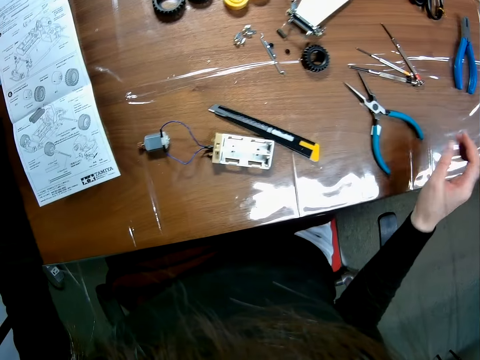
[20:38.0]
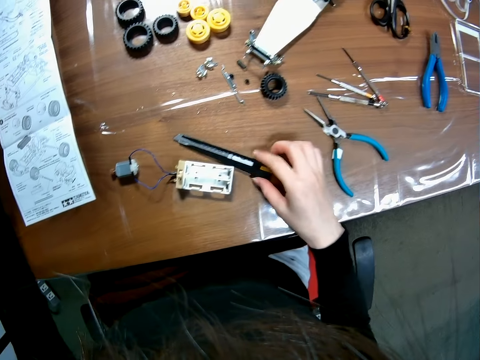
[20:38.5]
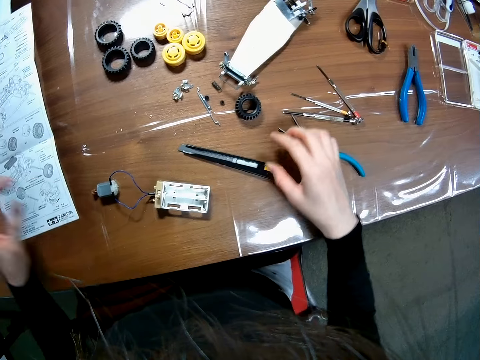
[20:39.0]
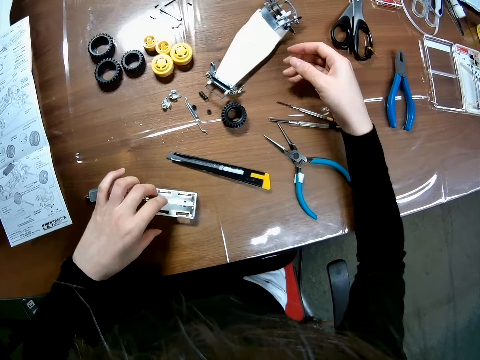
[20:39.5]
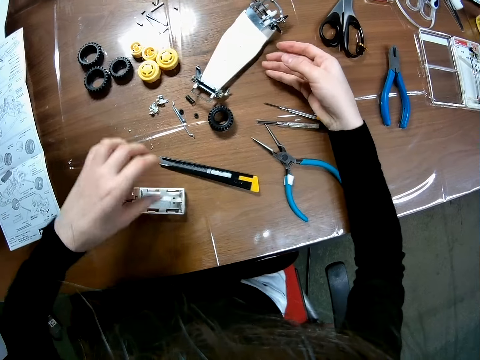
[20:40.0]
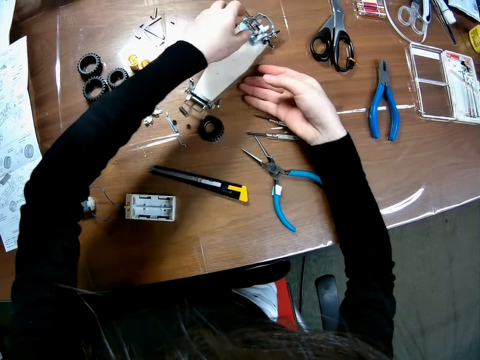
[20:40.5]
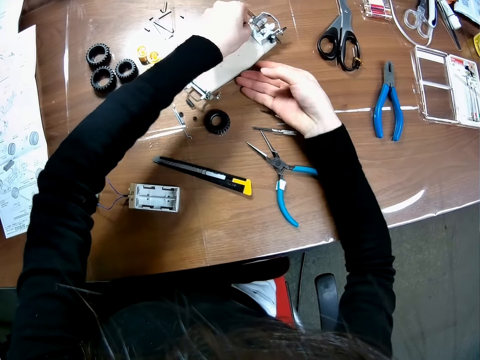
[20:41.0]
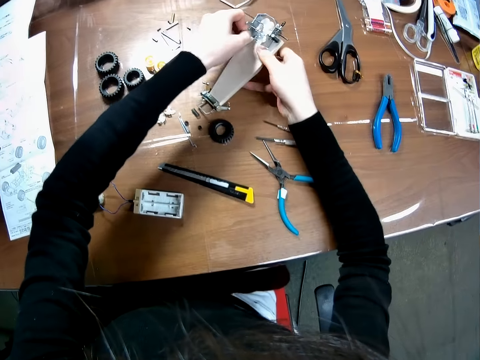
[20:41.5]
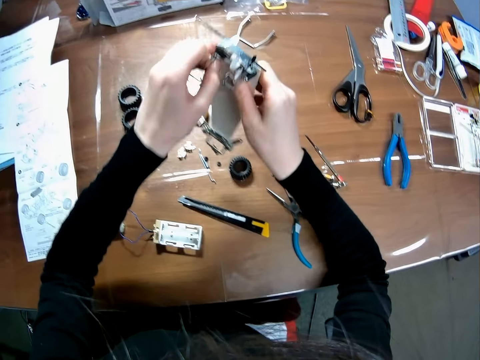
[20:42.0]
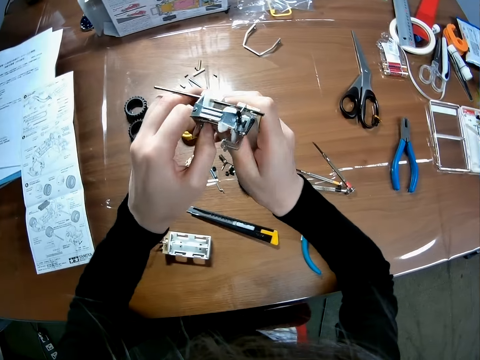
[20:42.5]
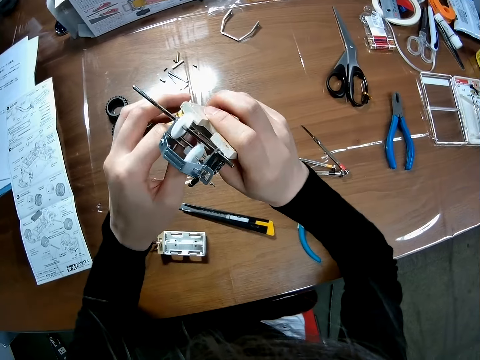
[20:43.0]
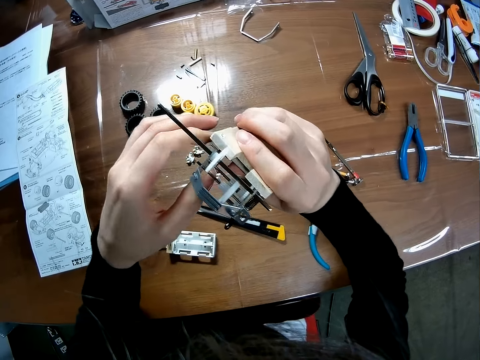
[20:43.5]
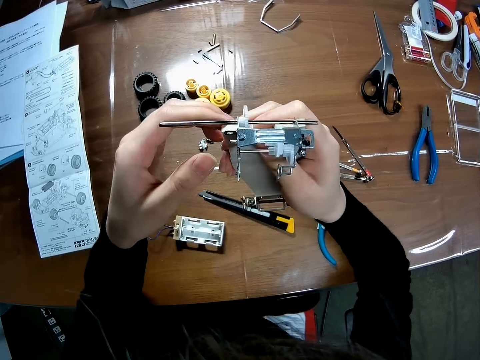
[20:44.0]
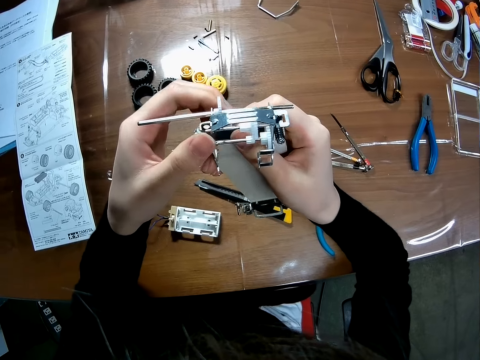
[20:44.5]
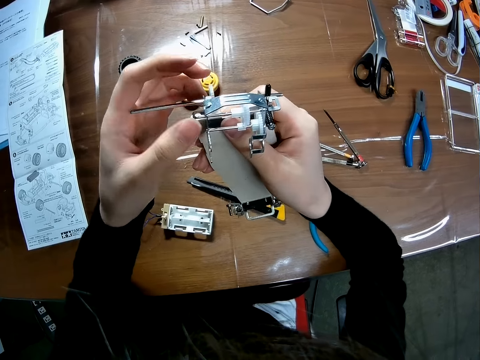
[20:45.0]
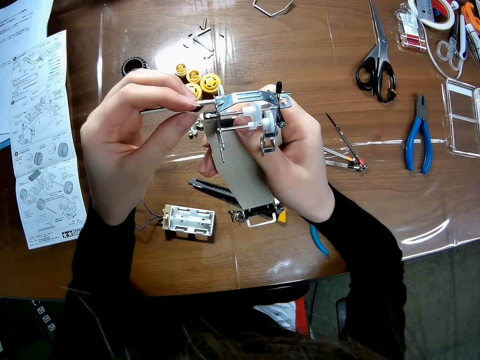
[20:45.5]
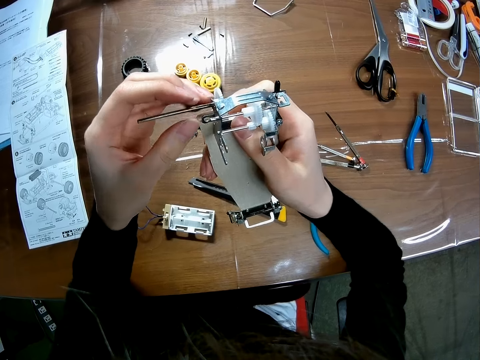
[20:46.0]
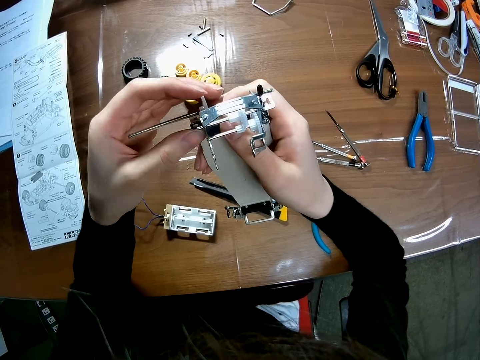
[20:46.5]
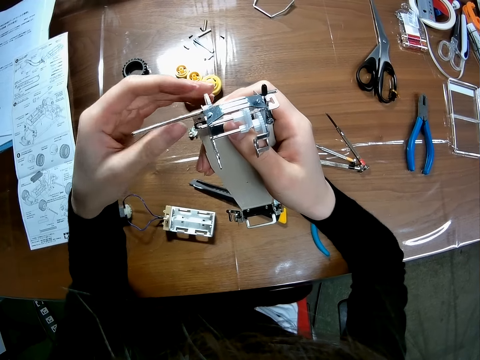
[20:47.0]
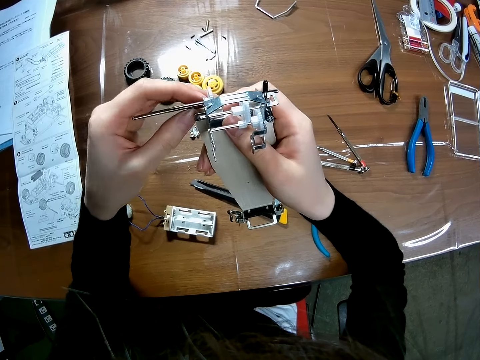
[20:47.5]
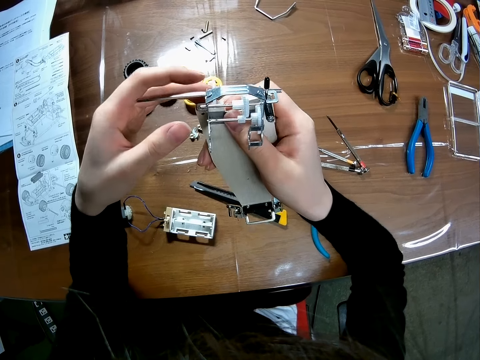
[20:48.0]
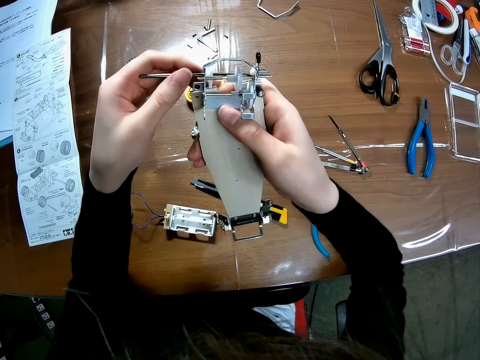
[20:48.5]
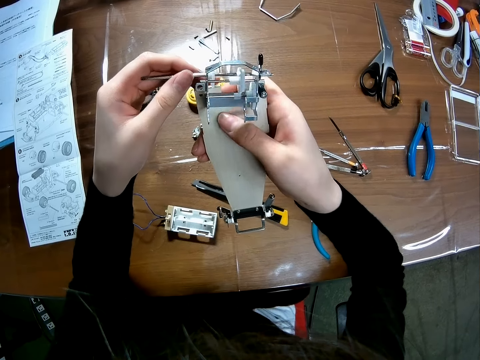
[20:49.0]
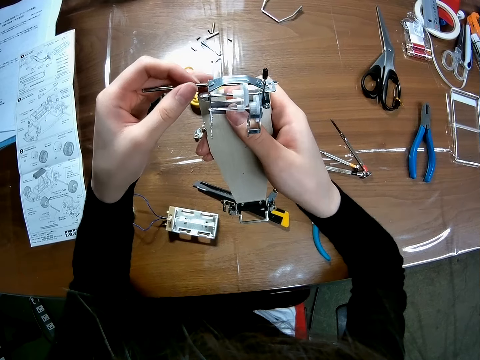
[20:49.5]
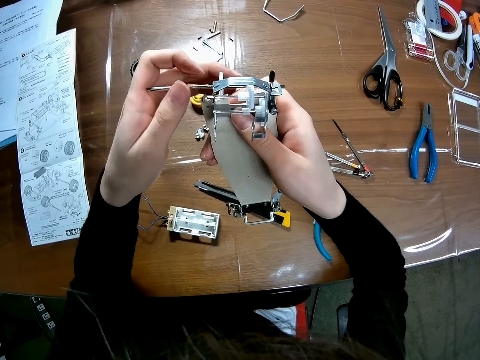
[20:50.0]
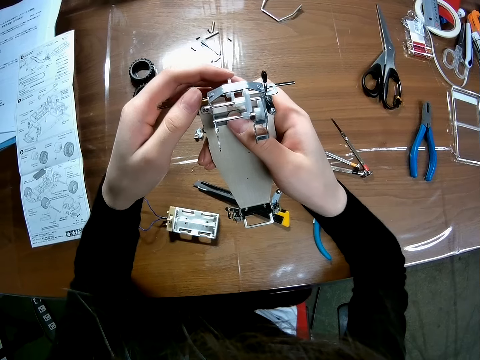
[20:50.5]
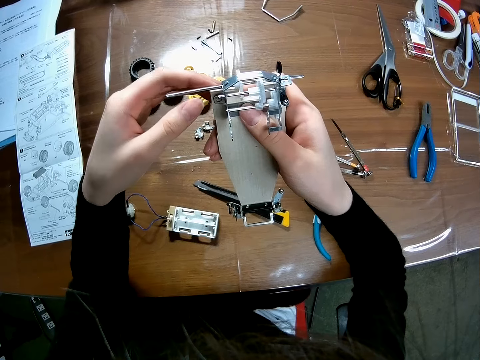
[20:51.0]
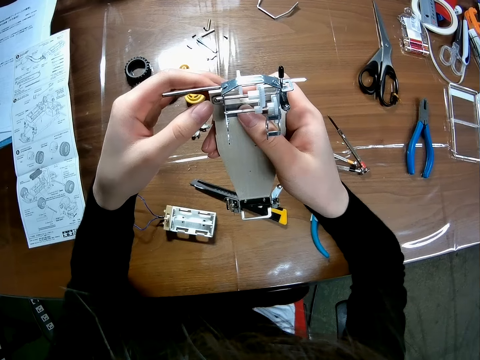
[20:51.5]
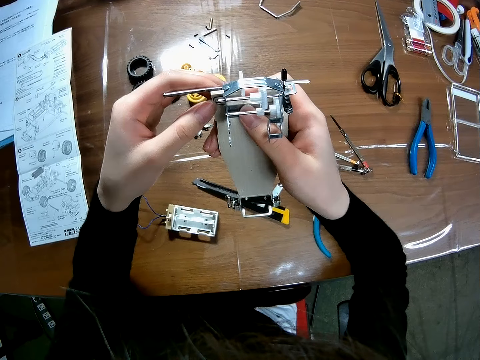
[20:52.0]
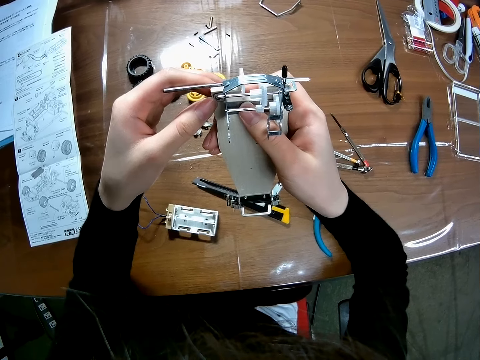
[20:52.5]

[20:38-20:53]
The camera wearer adjusts a knife cutter on the table with his right hand. He moves items on the table. He holds the battery case on the table with his left hand. He picks up the frame or body of the toy car from the table with his hands. He stares at the toy car body. He inspects the frame of the toy car.

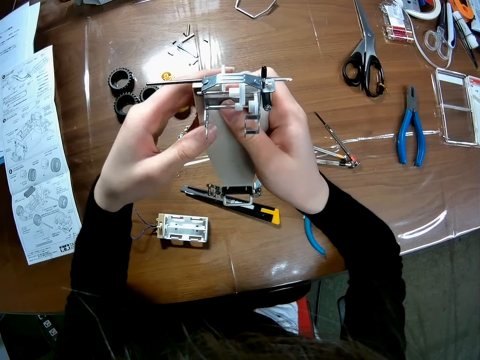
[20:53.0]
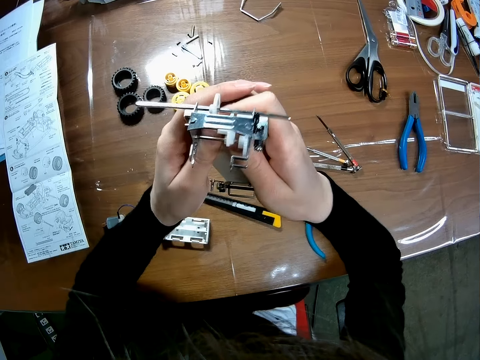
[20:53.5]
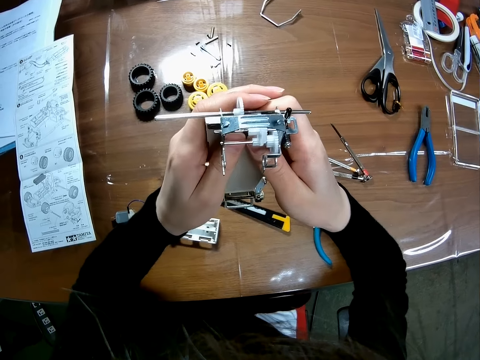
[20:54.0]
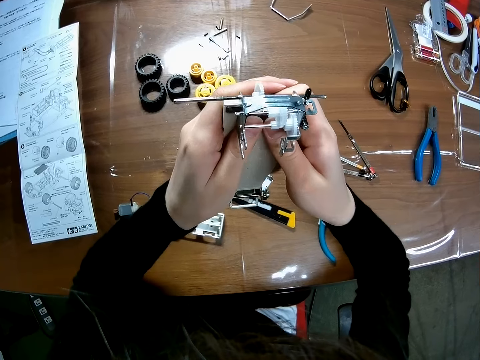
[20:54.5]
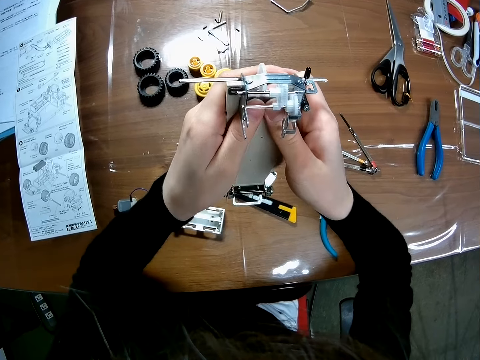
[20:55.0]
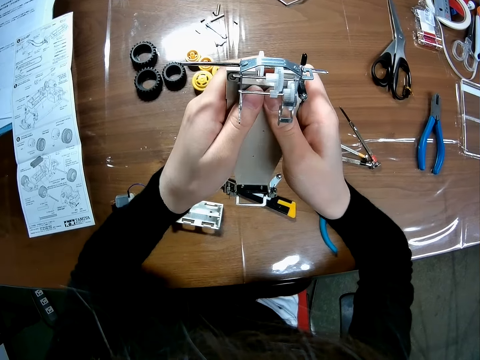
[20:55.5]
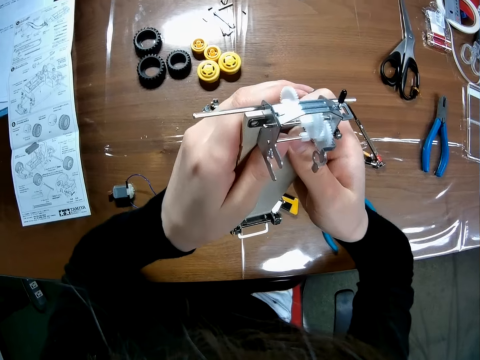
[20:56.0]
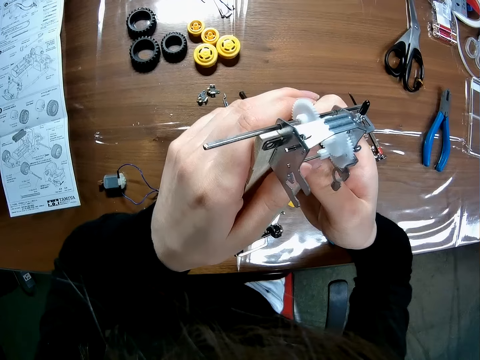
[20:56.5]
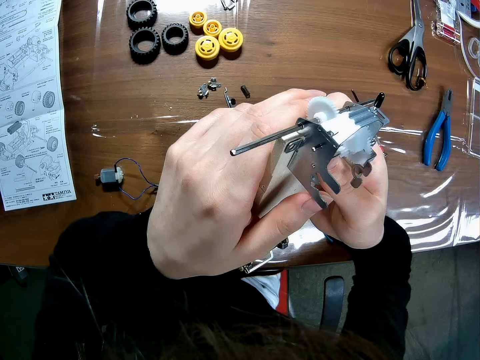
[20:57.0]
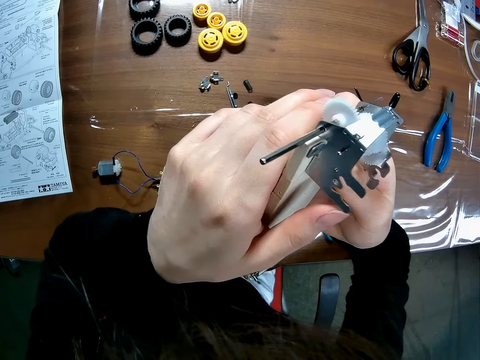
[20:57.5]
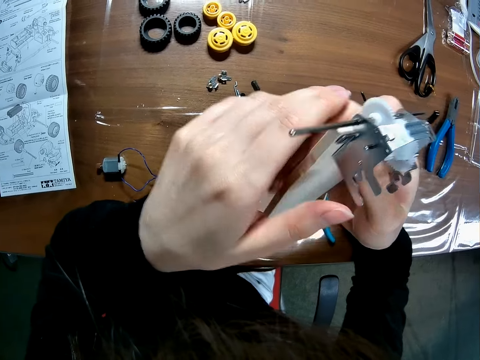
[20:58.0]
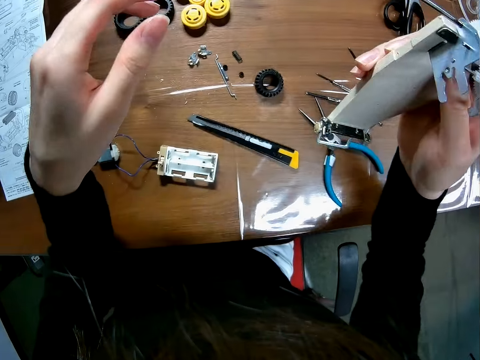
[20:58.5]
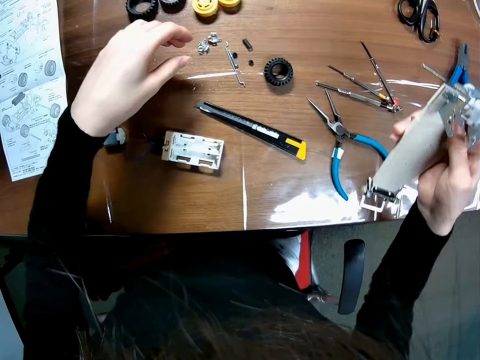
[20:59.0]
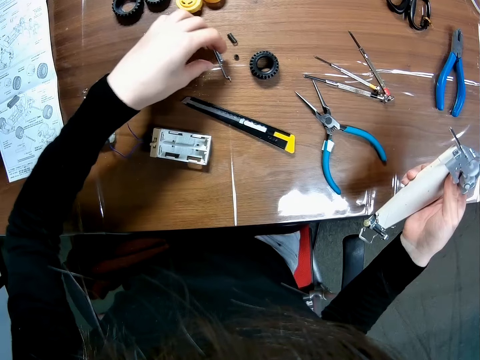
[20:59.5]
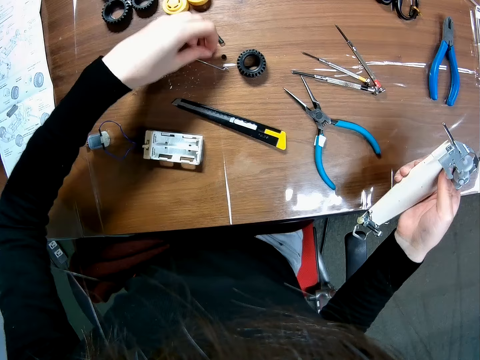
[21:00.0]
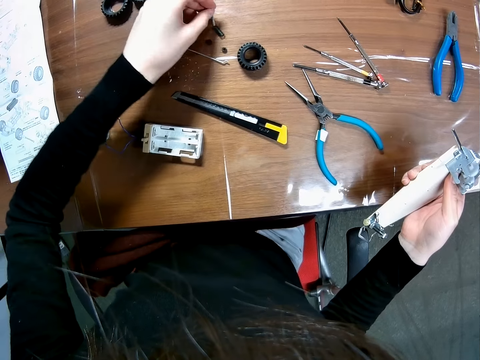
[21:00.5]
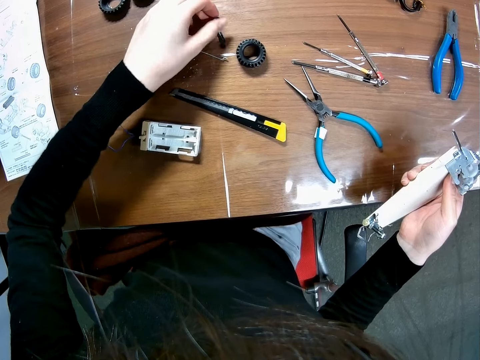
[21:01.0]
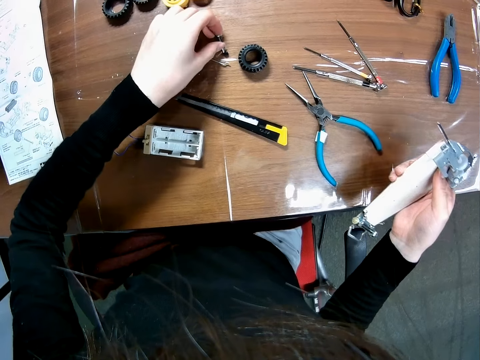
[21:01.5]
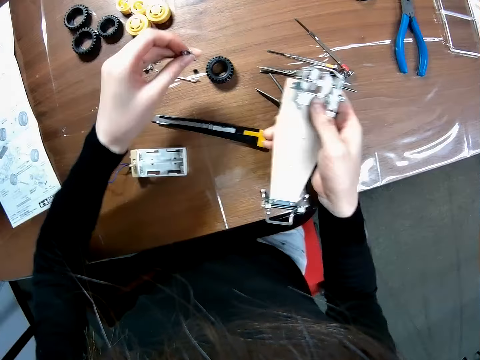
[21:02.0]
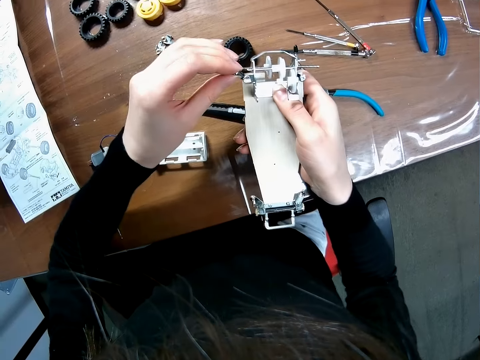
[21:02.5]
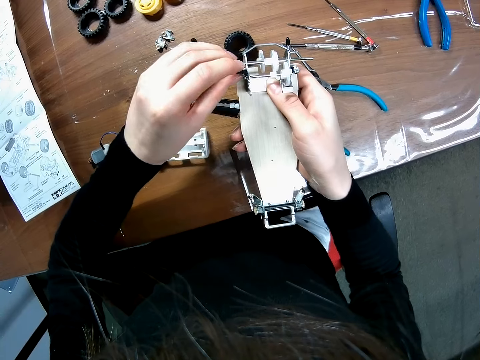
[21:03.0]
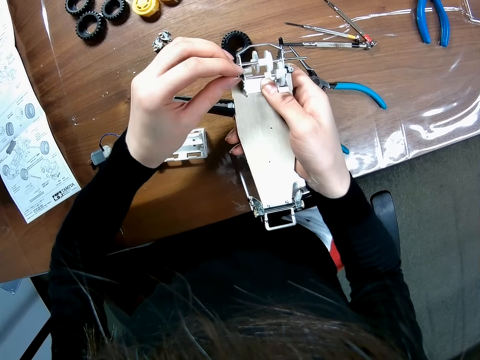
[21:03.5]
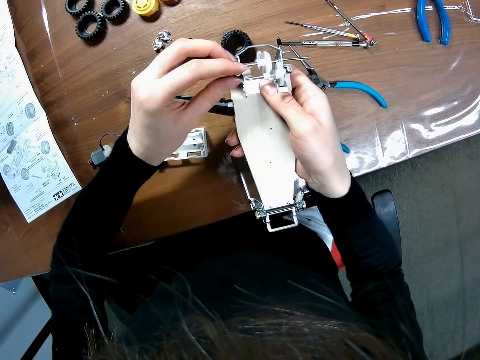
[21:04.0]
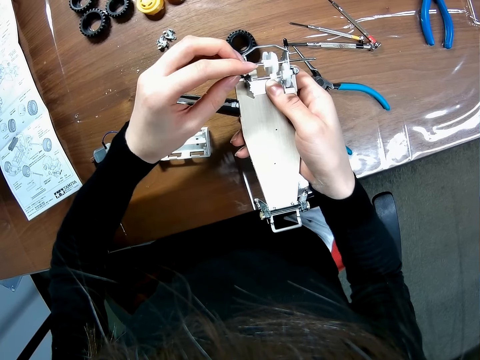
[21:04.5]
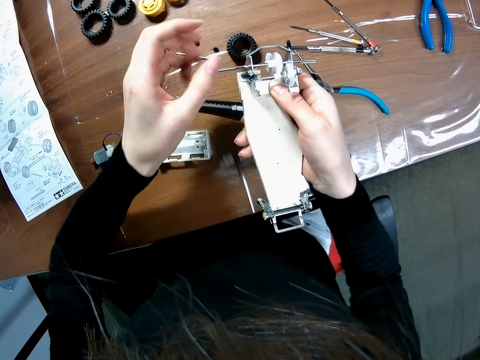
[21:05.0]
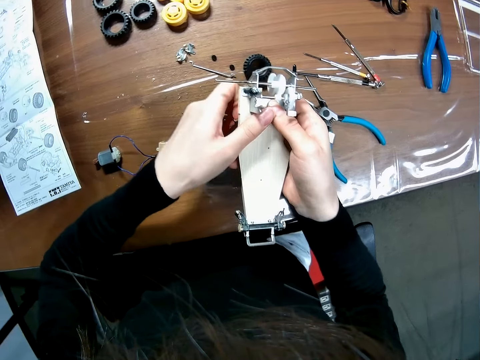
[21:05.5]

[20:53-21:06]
The camera wearer picks up a screw on the table with his left hand. He puts the screw in the frame of the toy car with his left hand.
